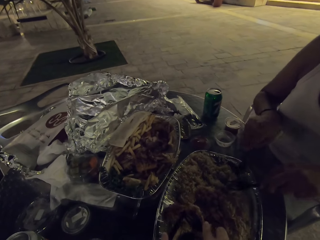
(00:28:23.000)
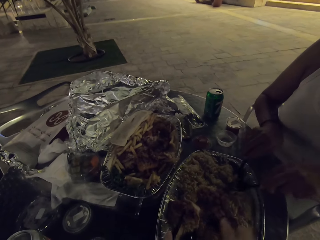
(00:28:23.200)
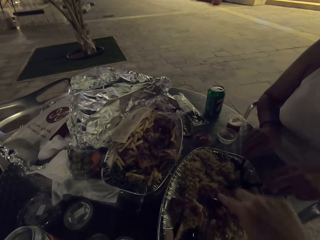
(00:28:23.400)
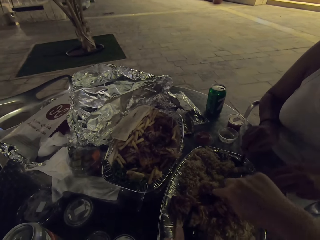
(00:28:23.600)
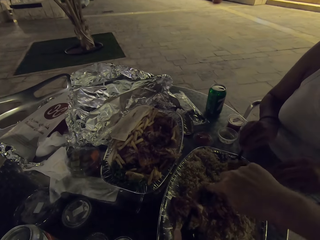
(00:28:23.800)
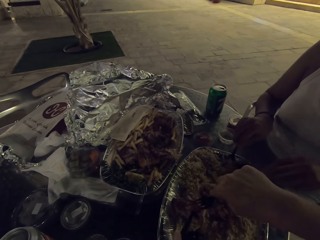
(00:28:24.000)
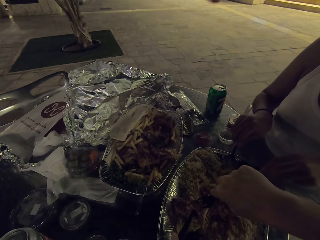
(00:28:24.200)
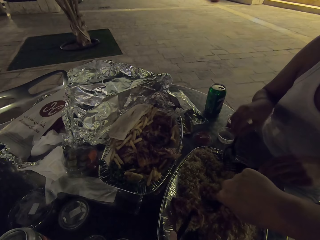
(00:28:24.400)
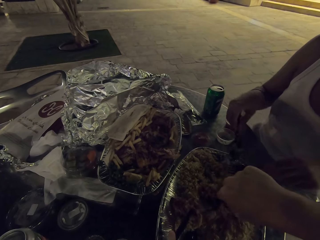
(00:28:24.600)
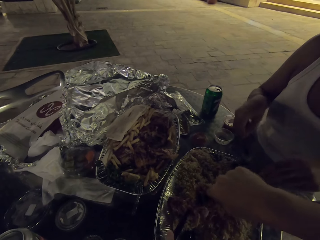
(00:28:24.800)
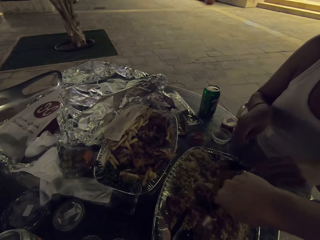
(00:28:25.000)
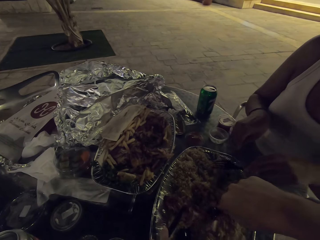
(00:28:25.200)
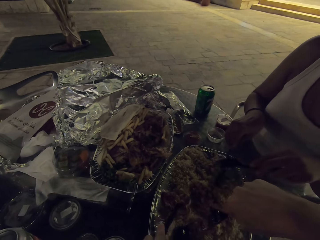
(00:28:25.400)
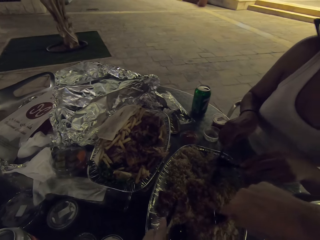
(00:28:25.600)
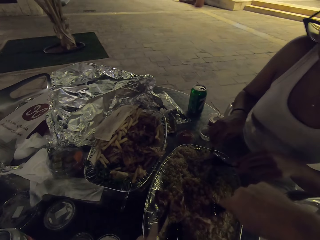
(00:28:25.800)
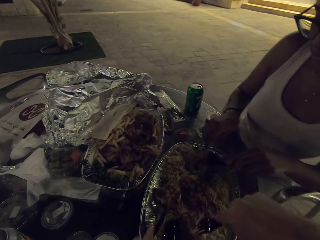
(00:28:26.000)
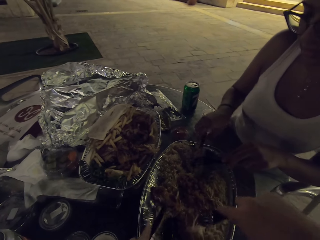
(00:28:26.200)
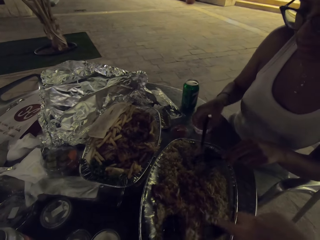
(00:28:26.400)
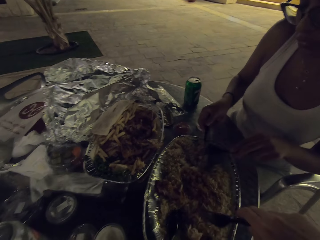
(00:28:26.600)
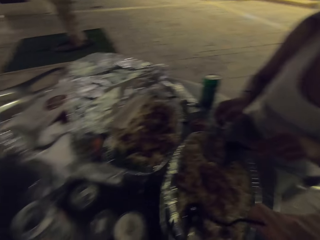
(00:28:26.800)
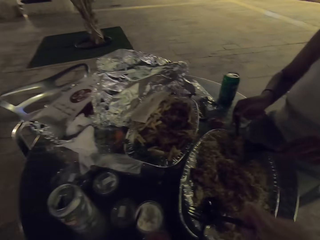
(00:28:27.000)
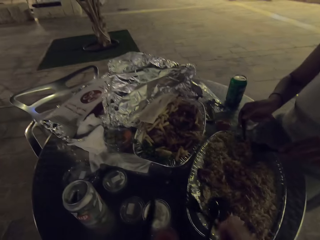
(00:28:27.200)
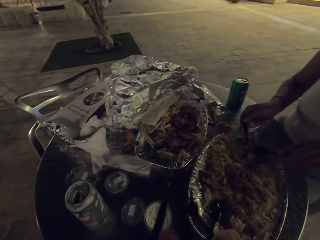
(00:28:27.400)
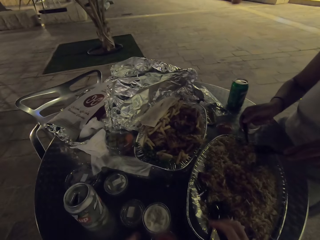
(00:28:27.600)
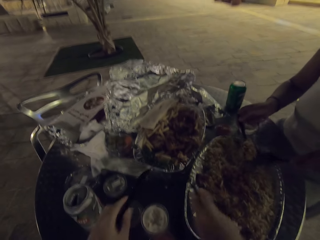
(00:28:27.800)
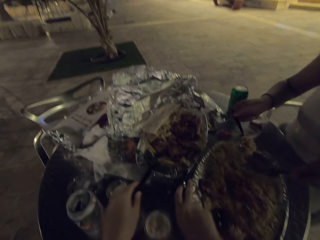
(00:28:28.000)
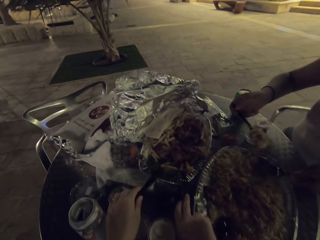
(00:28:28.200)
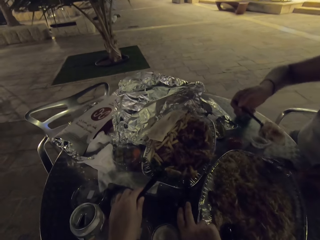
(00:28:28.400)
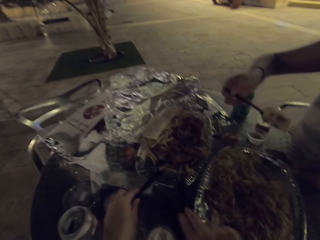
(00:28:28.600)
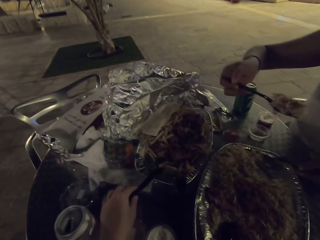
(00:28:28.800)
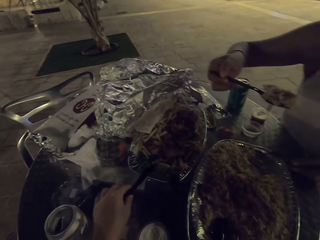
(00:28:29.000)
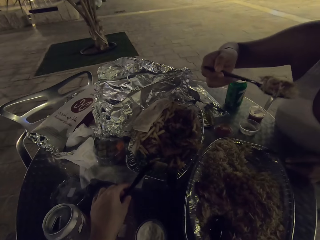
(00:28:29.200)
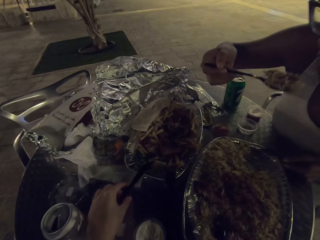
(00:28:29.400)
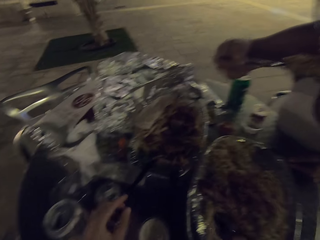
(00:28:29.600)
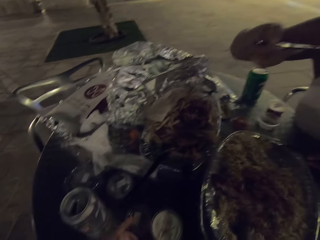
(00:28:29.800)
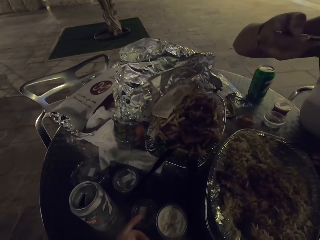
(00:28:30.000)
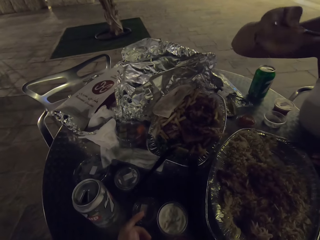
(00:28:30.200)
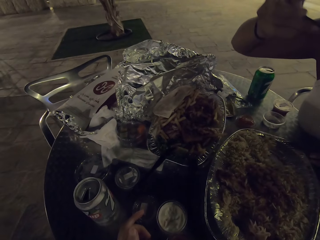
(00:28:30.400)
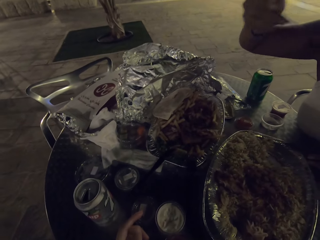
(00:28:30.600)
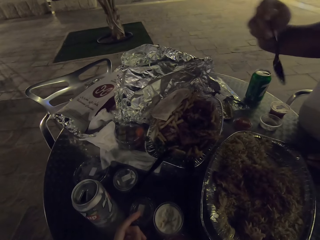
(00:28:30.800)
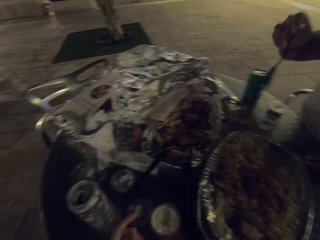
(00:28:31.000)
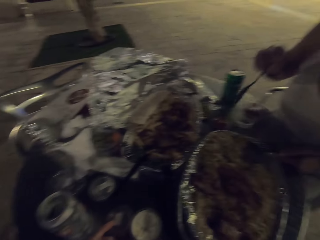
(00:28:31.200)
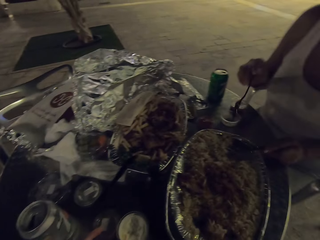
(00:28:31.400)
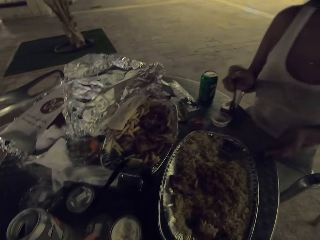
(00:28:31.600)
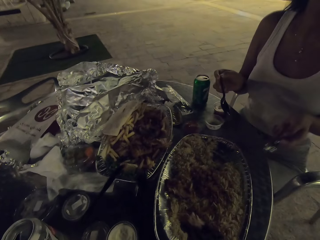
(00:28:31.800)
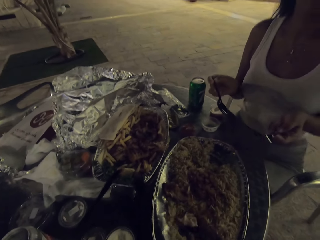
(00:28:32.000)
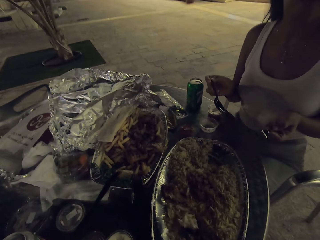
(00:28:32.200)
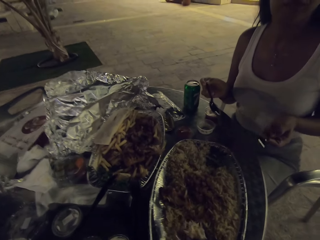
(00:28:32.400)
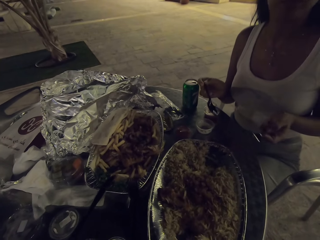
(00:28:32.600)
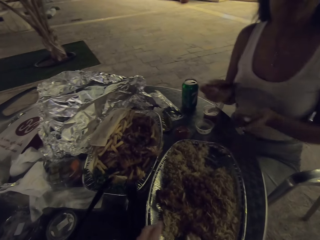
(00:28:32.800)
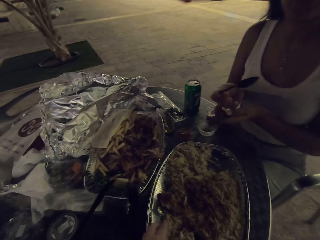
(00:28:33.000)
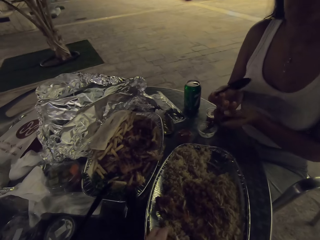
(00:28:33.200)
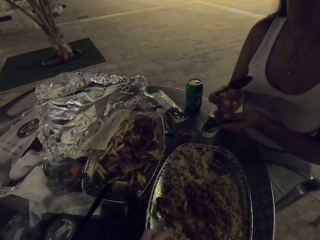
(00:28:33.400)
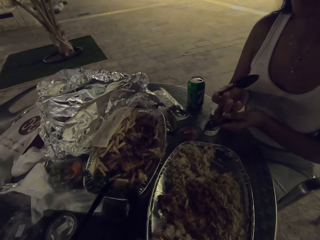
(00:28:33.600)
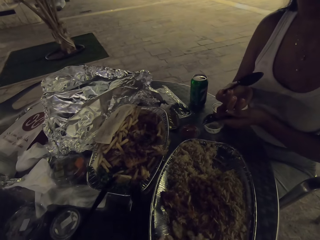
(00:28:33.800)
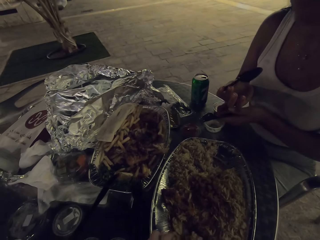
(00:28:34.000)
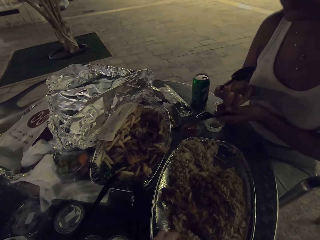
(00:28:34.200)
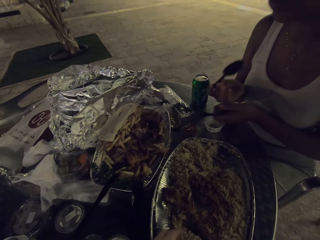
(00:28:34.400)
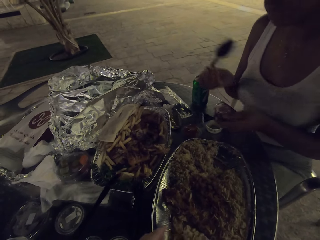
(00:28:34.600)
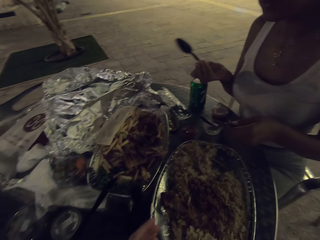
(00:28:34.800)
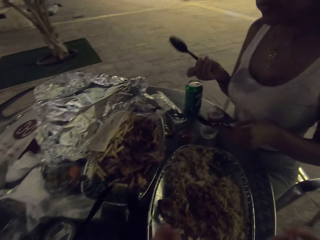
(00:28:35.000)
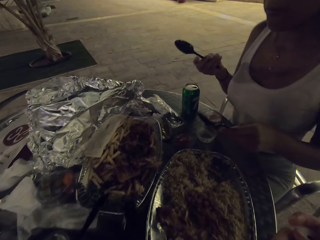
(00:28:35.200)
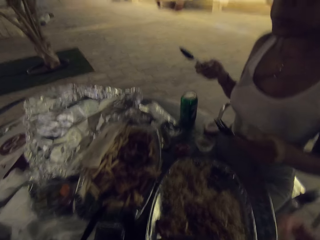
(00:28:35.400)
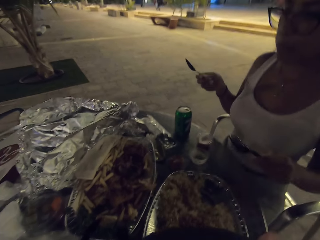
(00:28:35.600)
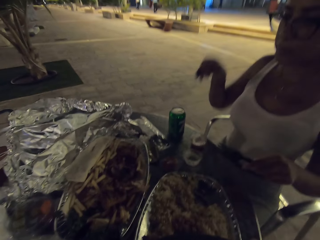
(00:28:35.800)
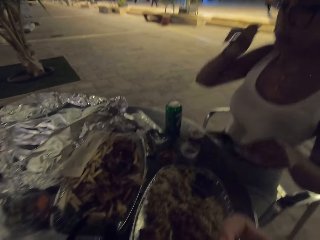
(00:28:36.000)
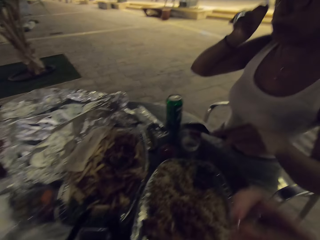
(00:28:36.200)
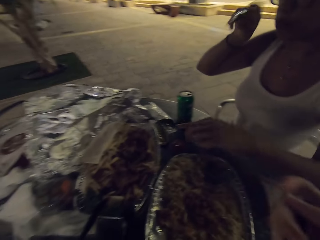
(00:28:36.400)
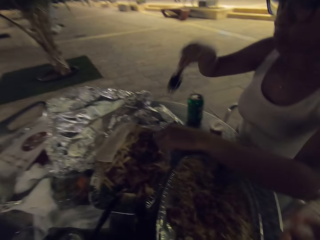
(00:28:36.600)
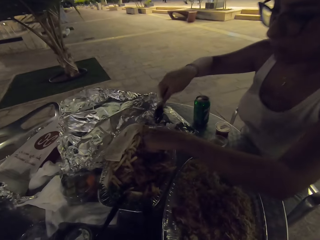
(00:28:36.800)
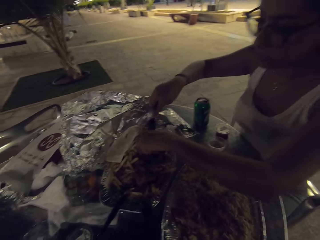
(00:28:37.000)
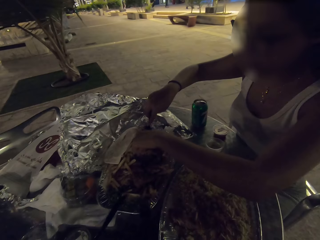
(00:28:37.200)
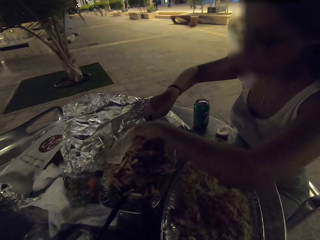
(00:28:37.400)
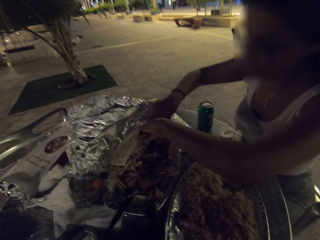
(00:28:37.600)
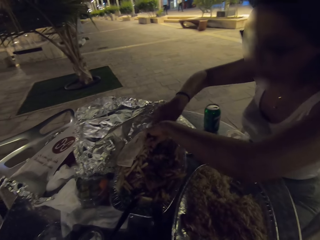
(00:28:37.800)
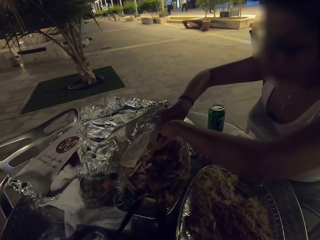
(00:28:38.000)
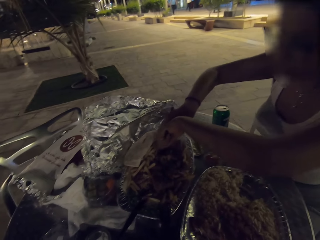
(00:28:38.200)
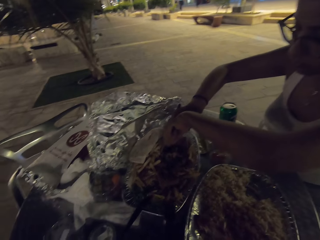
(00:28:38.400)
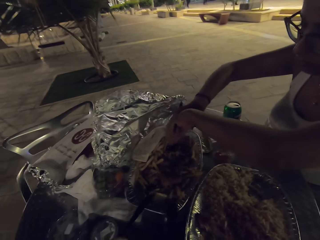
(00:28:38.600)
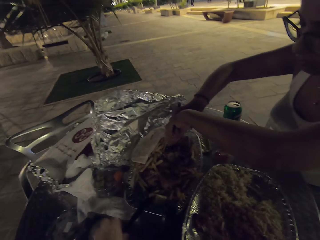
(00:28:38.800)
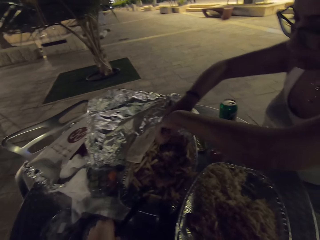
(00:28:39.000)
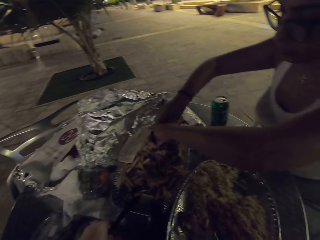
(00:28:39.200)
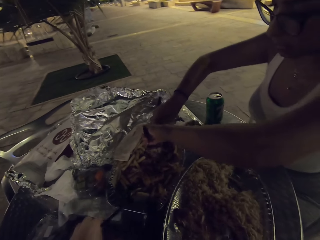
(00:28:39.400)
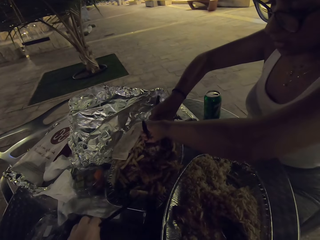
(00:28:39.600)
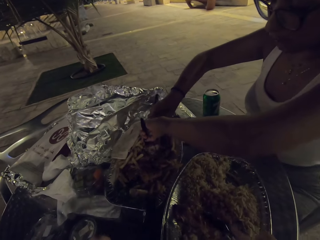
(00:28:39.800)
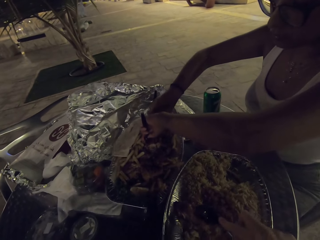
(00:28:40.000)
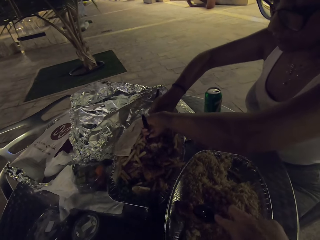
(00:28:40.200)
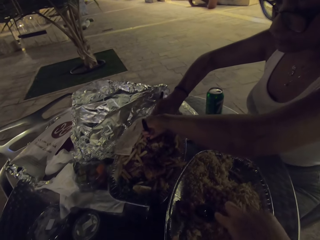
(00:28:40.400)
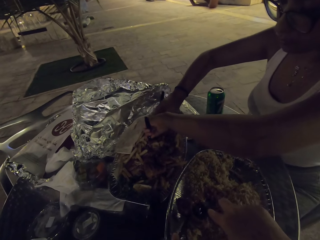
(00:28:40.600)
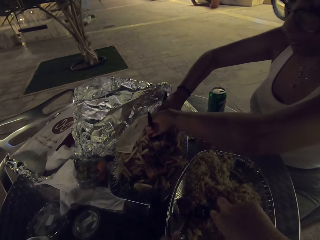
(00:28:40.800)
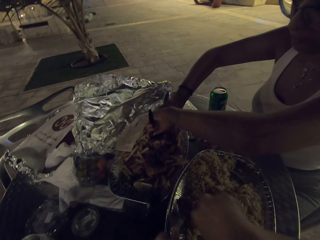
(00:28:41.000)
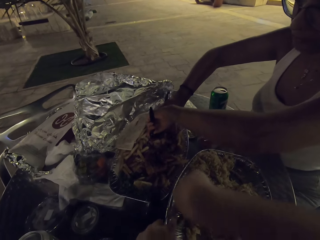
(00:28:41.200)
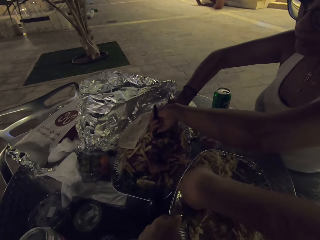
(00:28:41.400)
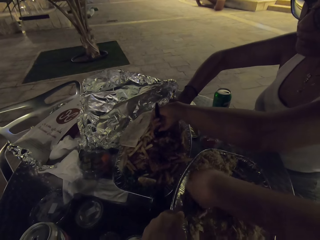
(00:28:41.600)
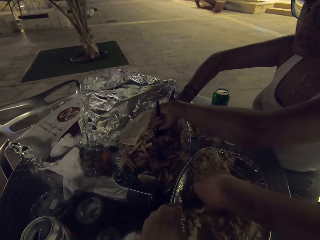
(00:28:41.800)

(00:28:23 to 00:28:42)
The camera wearer puts the piece of meat in a tray of rice. A woman scoops rice from the tray. The camera wearer places a plastic spoon and knife on the tin. The woman eats from the same plate with the camera wearer. The woman cuts a piece of meat in the tin.

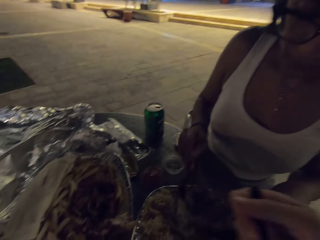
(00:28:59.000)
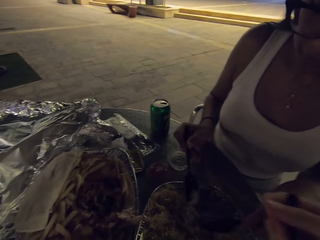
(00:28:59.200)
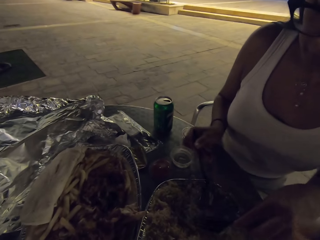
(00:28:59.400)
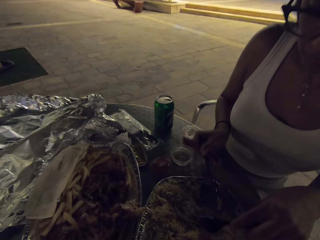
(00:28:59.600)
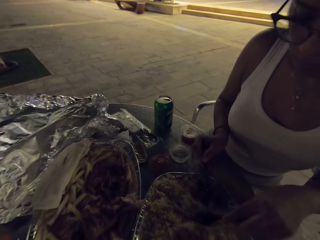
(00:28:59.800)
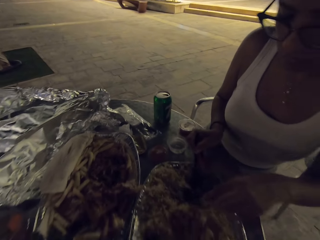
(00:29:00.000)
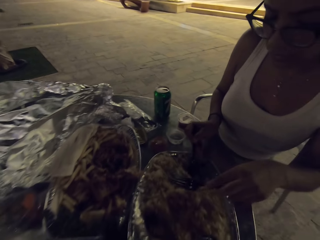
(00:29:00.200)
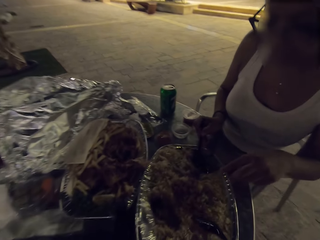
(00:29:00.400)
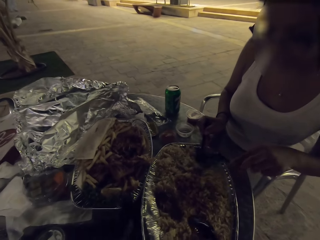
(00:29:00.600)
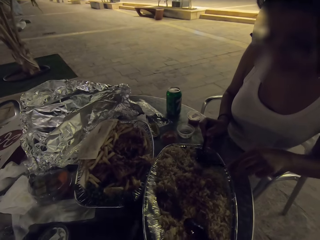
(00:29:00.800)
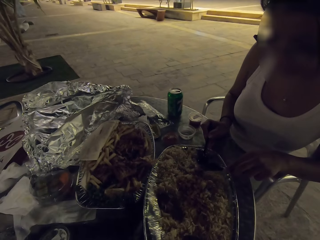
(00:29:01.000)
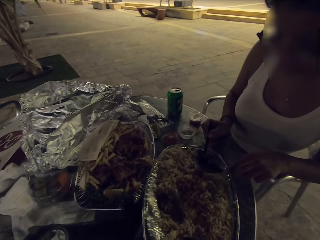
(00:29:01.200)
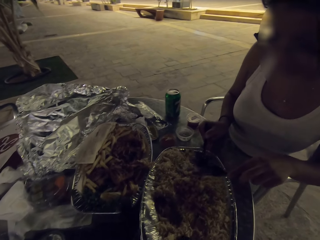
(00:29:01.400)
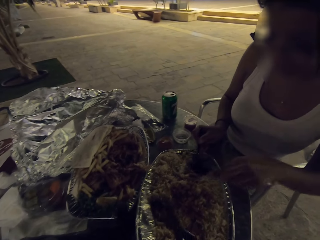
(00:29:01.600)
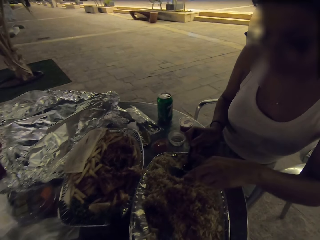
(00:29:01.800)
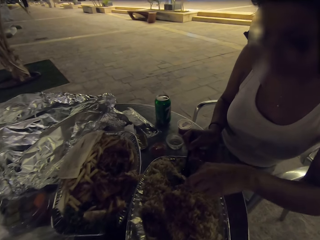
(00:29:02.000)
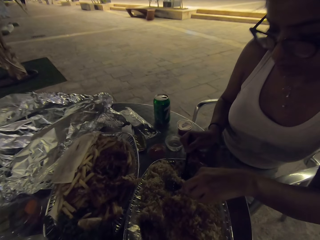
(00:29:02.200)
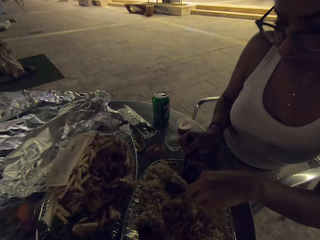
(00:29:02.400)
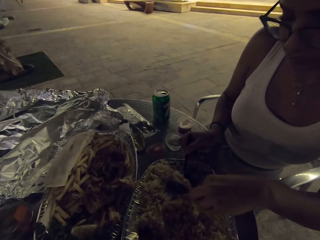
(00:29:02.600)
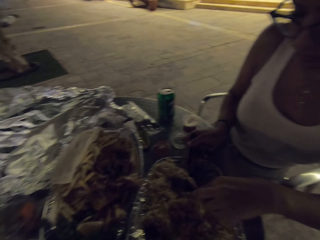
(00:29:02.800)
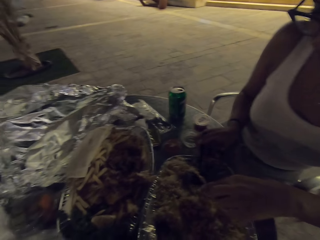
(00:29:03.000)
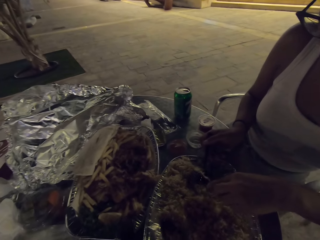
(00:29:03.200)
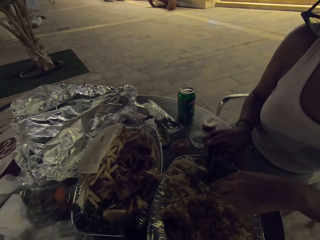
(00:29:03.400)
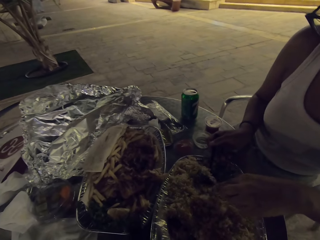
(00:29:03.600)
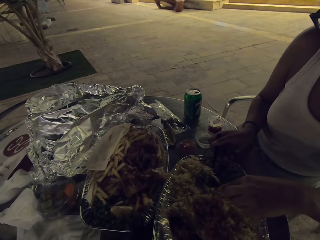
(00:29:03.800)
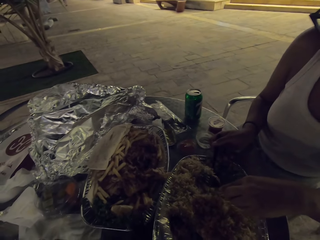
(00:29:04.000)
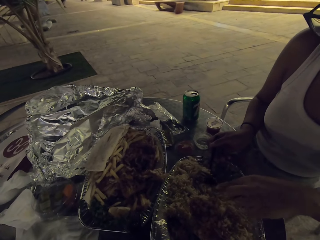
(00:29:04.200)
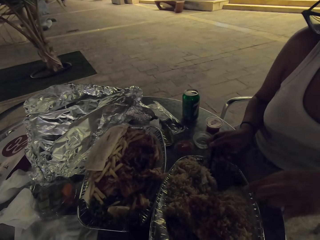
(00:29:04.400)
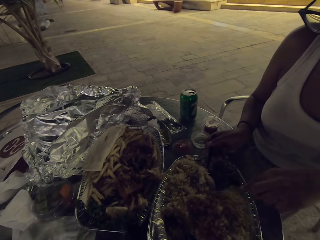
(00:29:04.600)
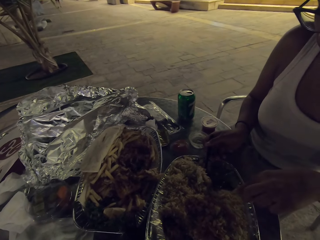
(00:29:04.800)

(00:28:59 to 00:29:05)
A woman eats from the same plate with the camera wearer. The woman scoops rice from the tray.
